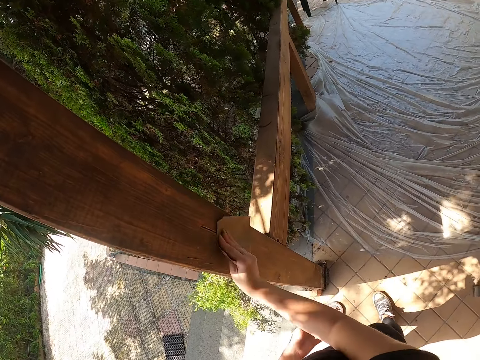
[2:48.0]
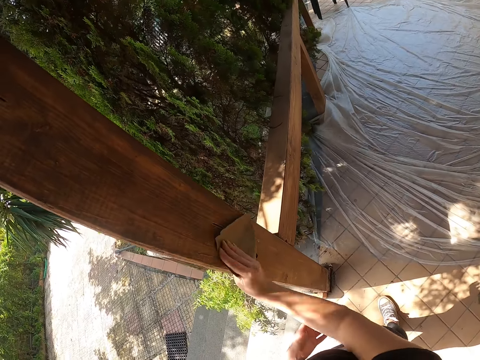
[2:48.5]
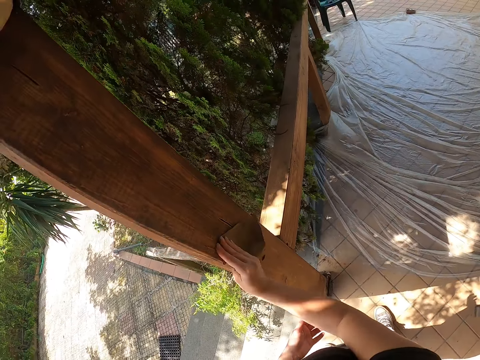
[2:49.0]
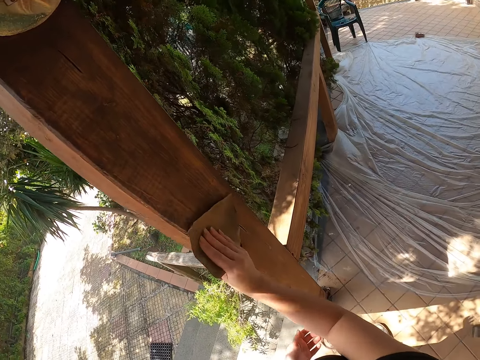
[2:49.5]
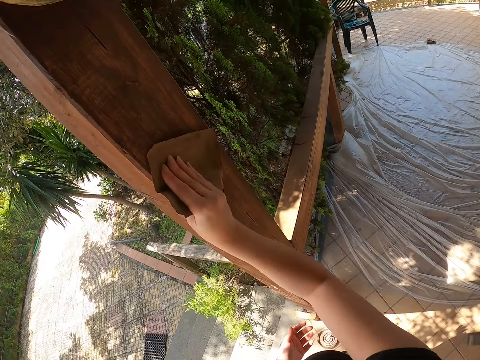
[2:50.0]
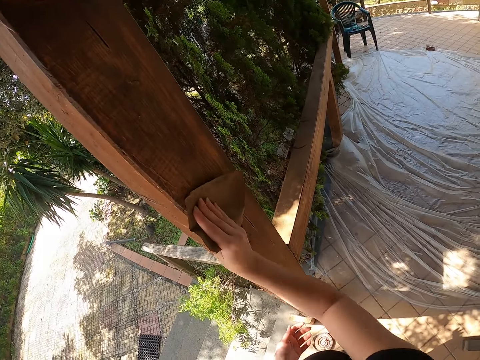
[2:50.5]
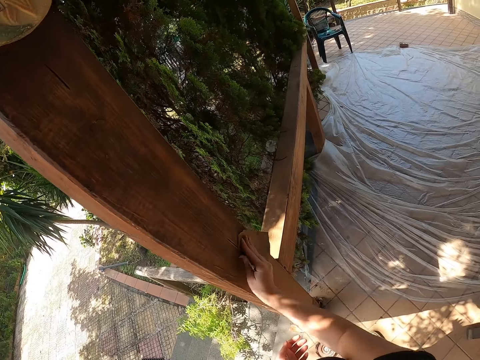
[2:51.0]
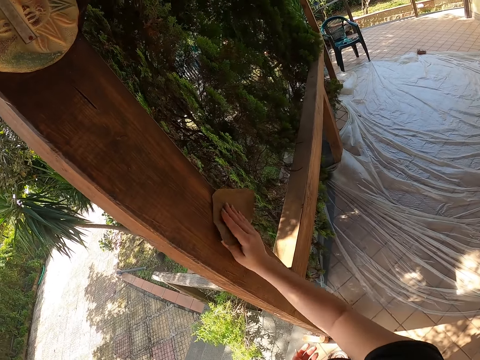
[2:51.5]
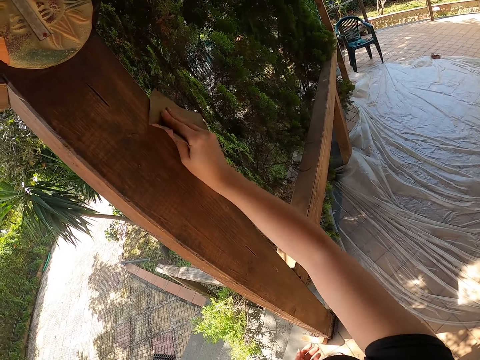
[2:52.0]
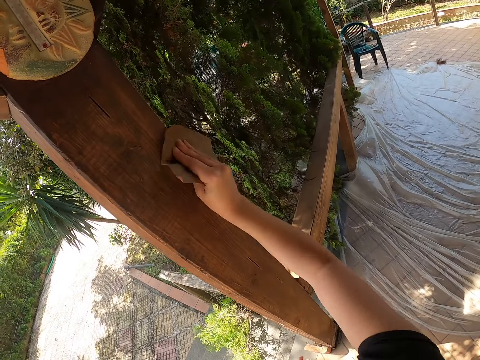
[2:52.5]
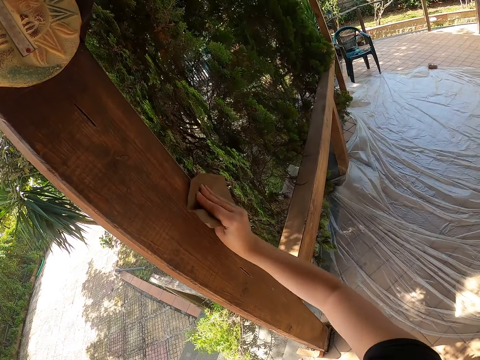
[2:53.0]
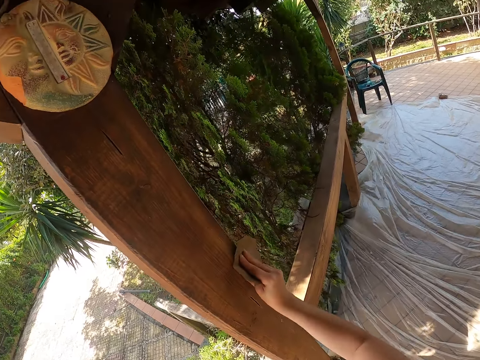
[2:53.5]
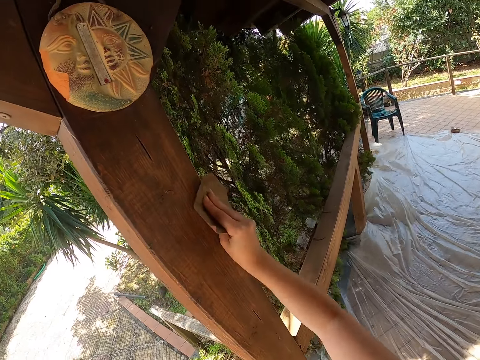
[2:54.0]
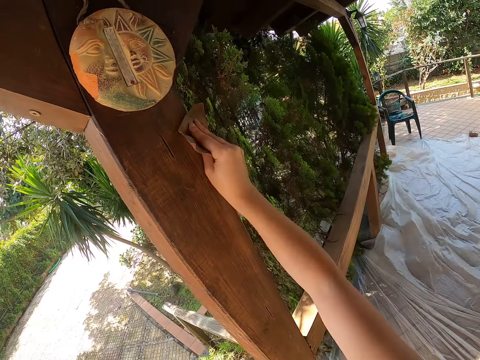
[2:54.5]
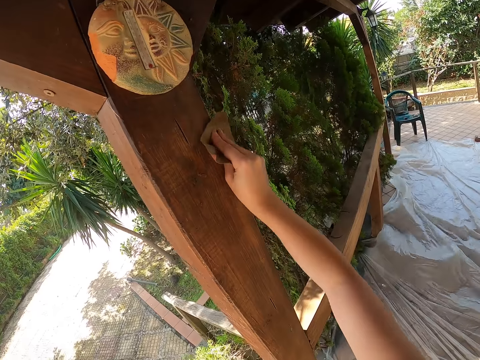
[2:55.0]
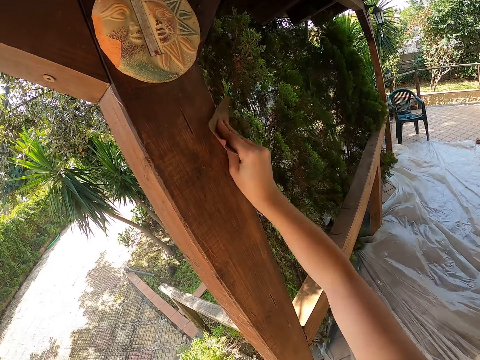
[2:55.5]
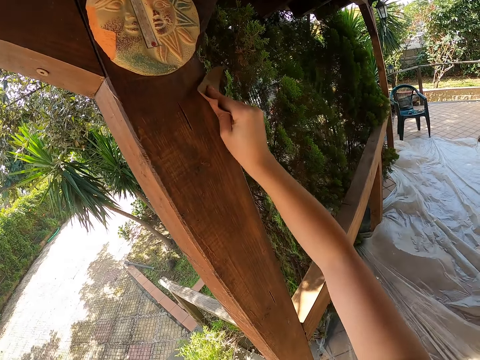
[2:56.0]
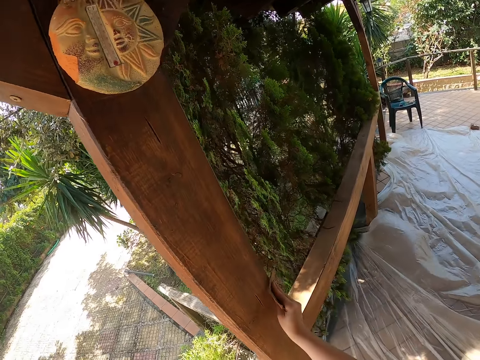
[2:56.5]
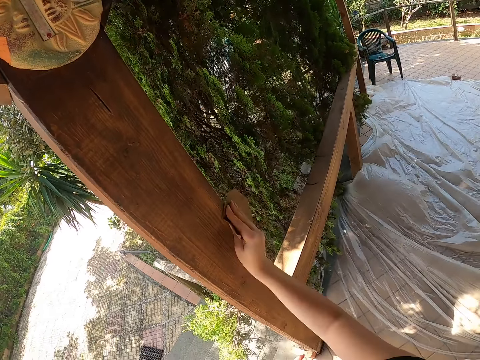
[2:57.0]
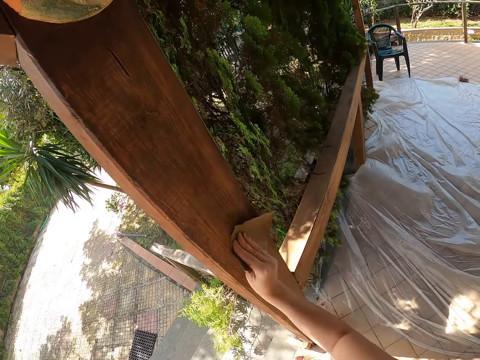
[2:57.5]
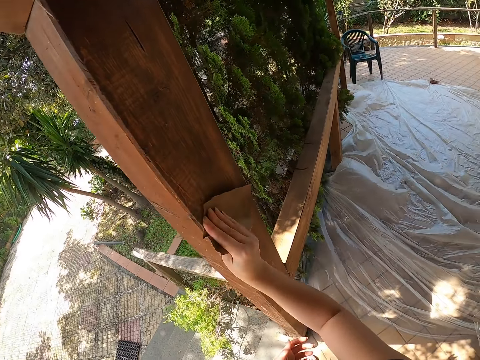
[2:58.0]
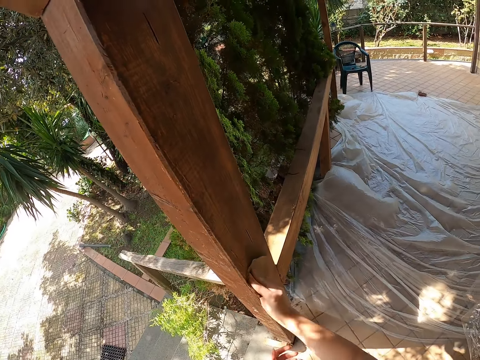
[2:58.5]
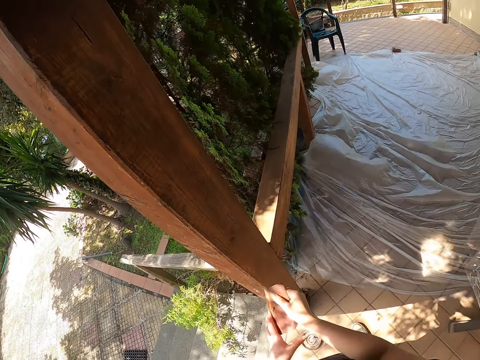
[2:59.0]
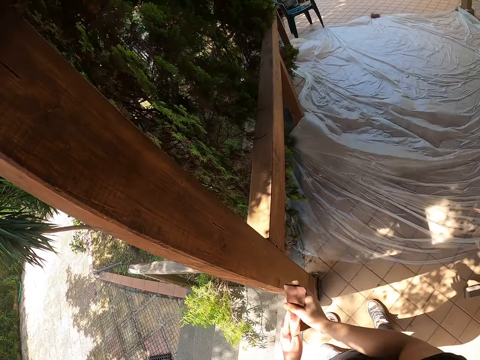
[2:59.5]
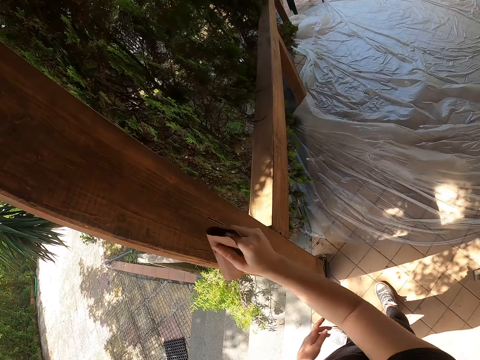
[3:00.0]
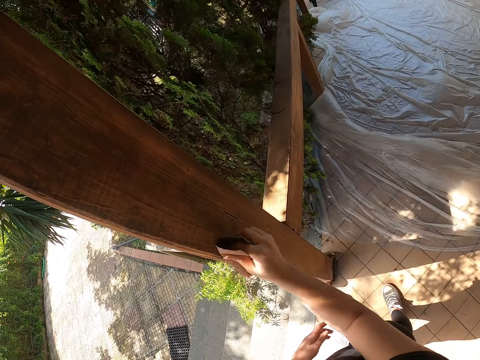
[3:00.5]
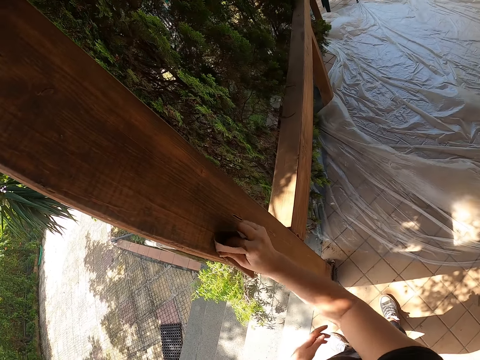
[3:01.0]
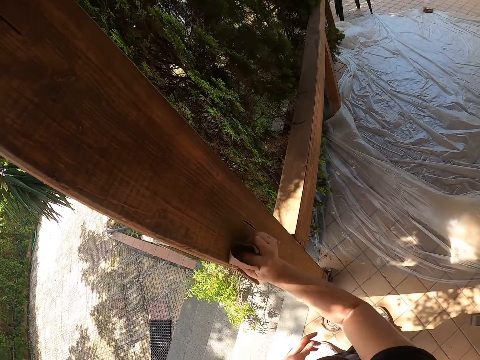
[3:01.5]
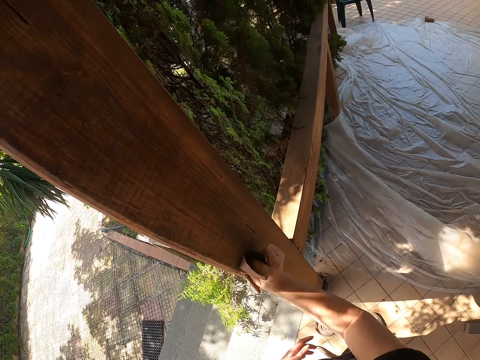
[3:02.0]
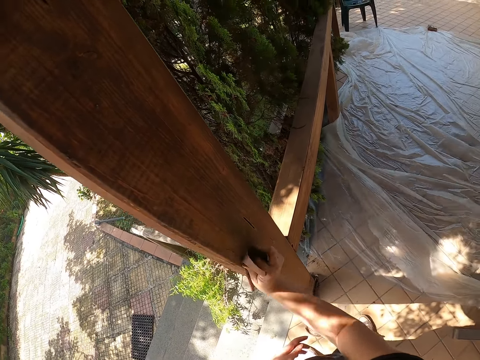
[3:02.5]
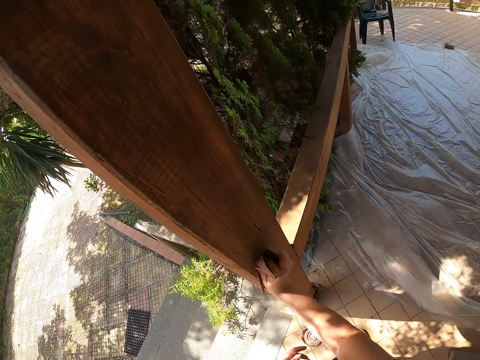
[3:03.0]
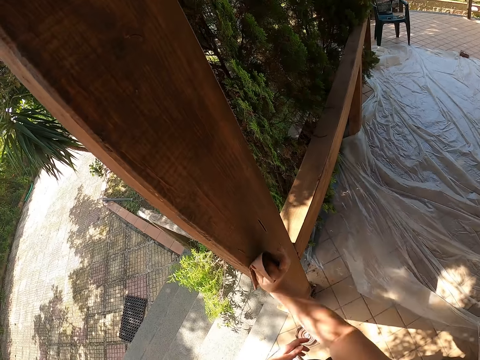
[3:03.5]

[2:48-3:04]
The camera wearer holds the sandpaper on the baluster and sands the baluster. They hold the sandpaper on the baluster and sand the baluster. They fold the sandpaper. They adjust the sandpaper. They sand the baluster.

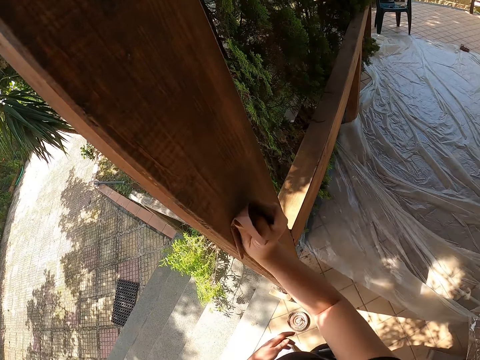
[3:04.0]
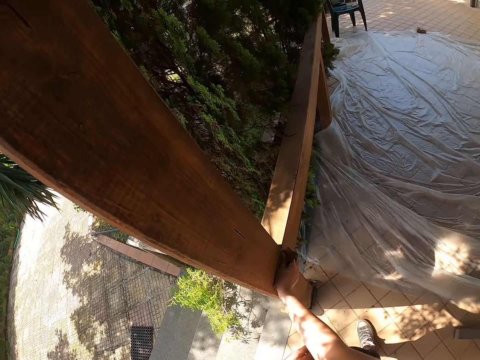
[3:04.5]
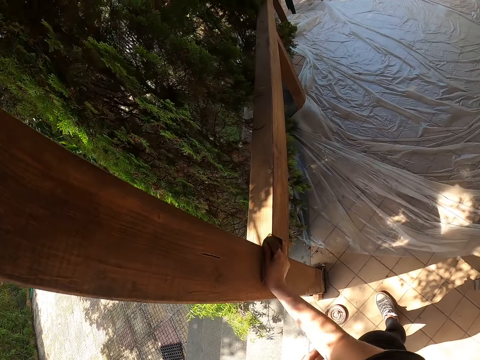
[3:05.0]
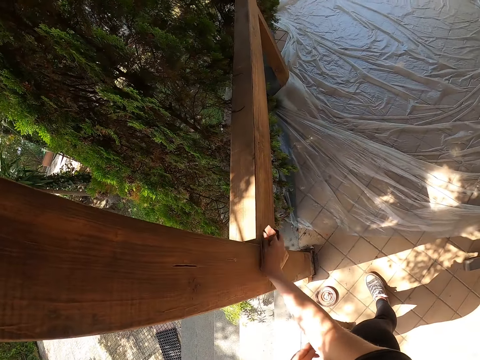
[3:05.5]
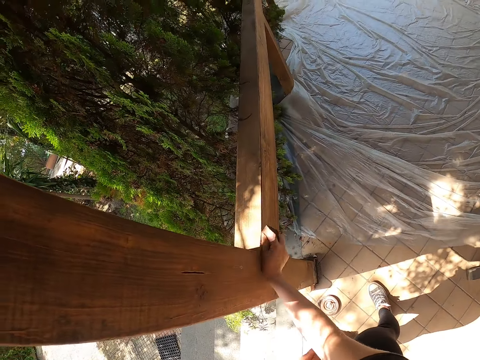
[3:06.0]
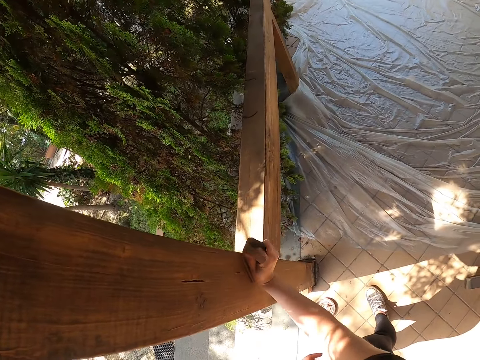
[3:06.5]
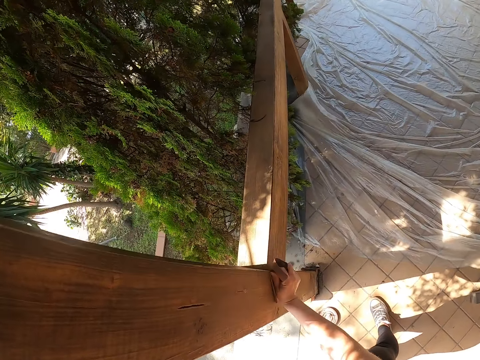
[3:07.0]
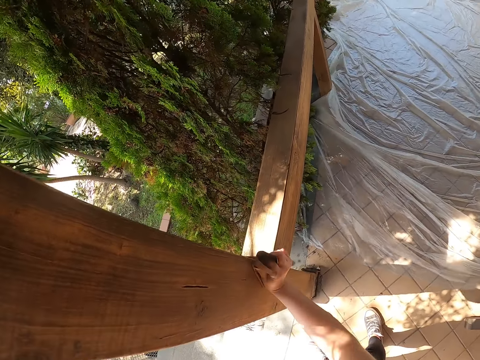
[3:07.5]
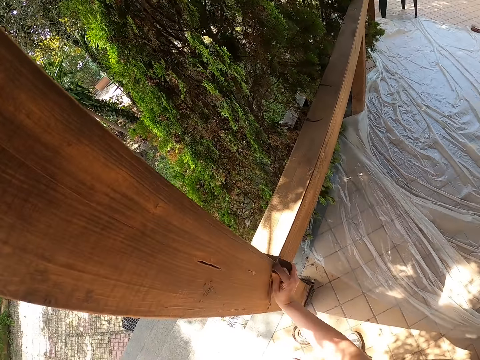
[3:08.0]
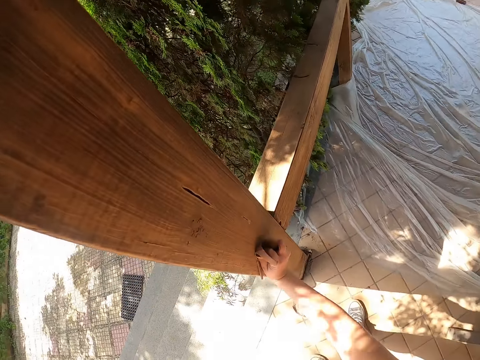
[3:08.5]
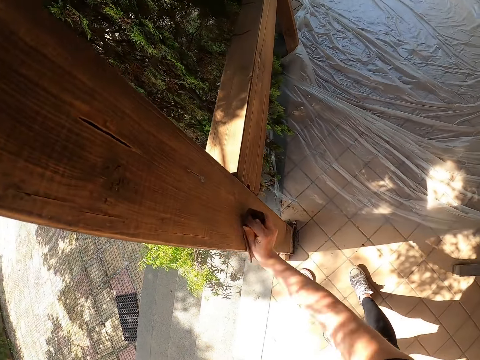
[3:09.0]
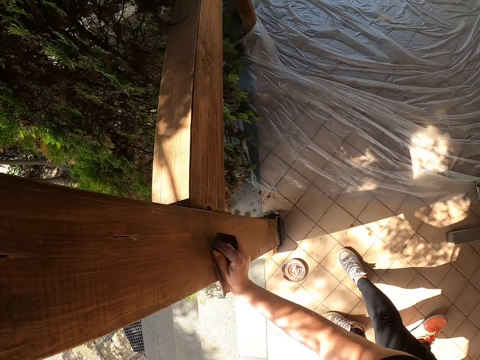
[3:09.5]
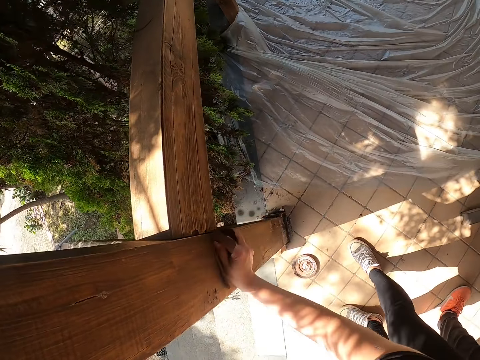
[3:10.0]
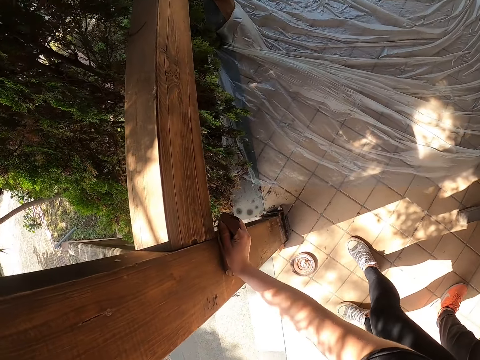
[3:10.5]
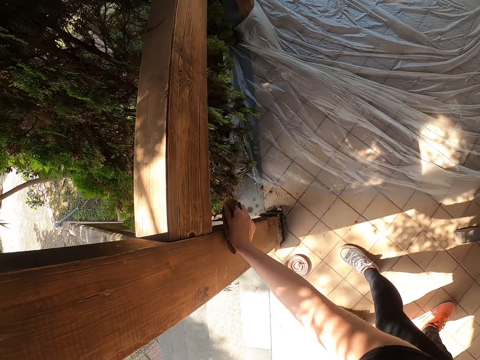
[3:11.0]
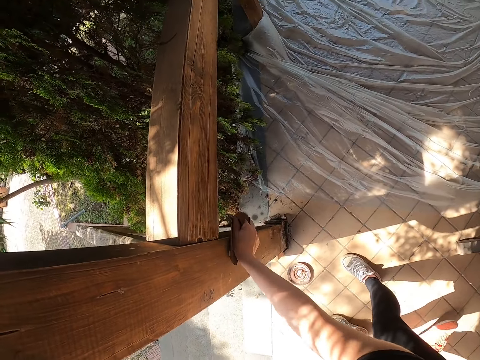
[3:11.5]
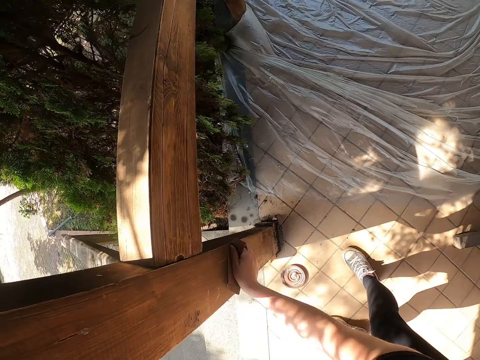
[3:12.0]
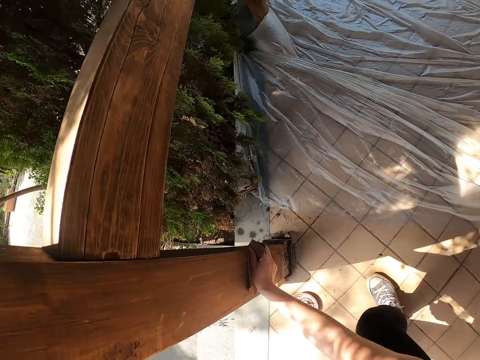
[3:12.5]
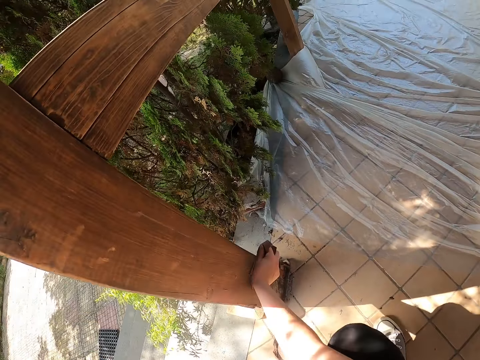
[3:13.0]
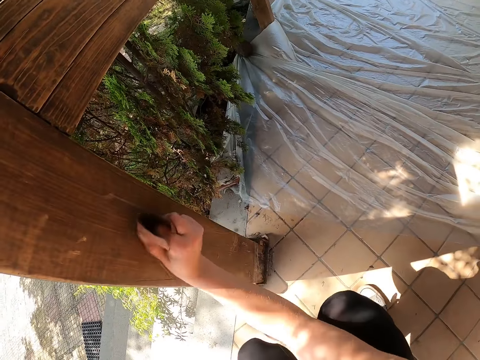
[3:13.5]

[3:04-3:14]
The camera wearer bends down. They bend down. They squat down.
